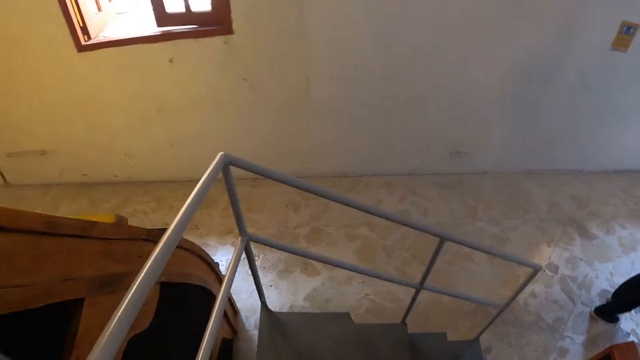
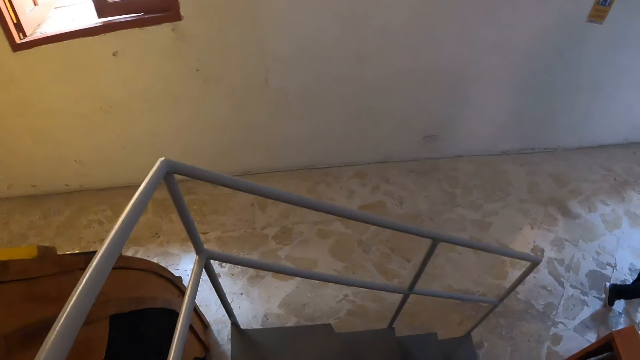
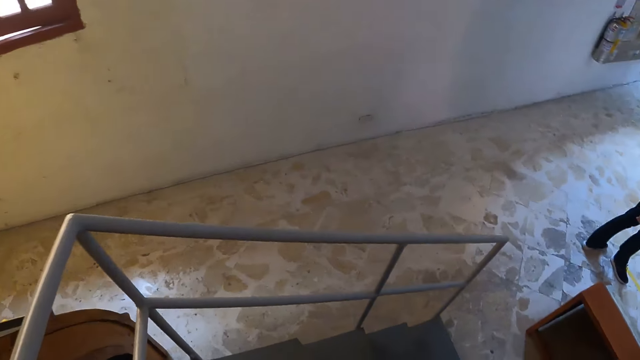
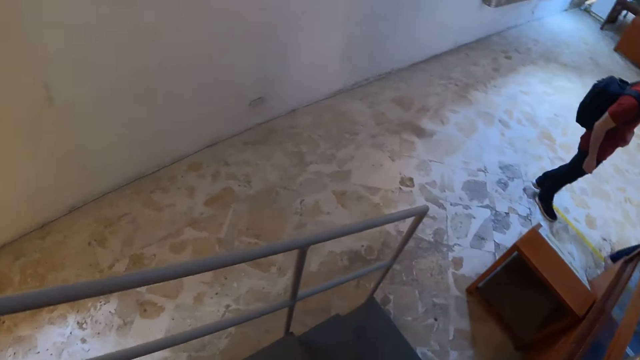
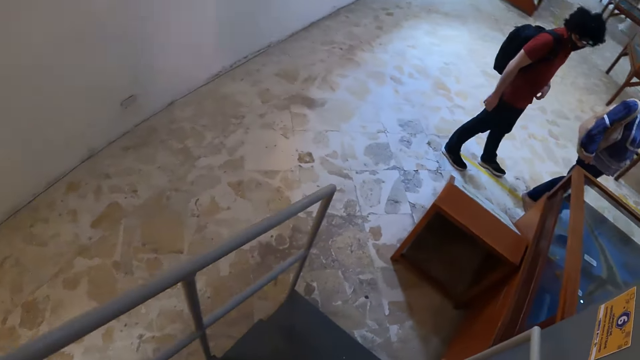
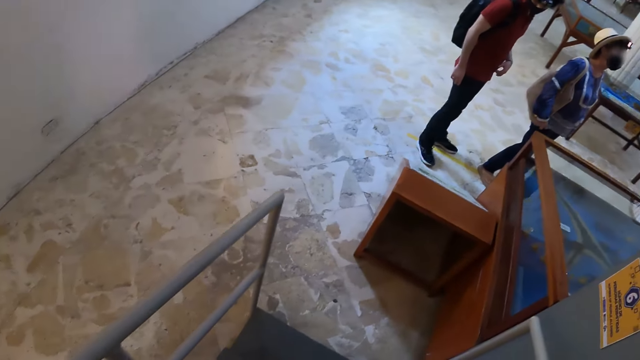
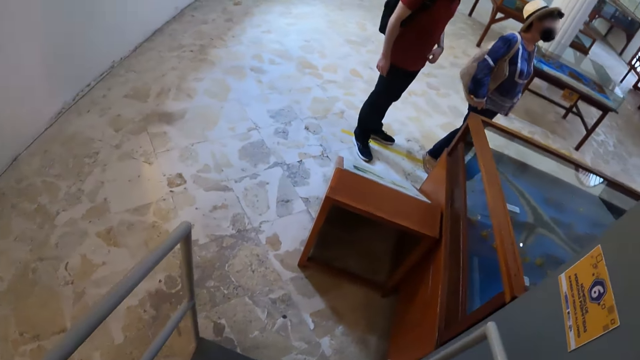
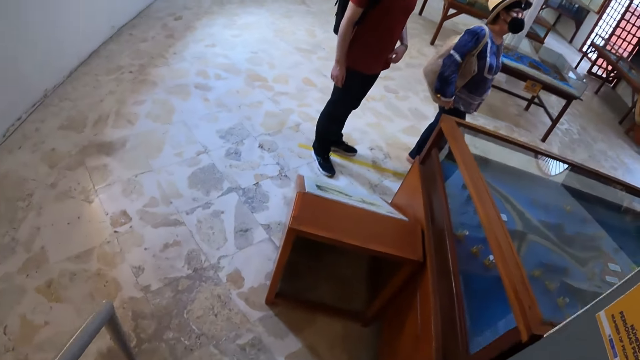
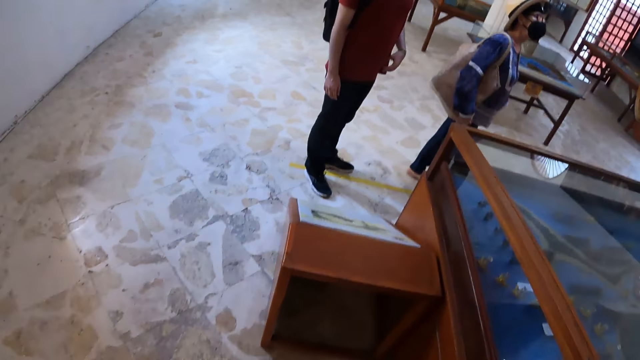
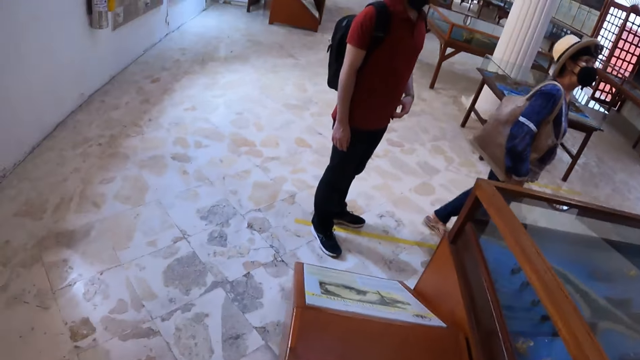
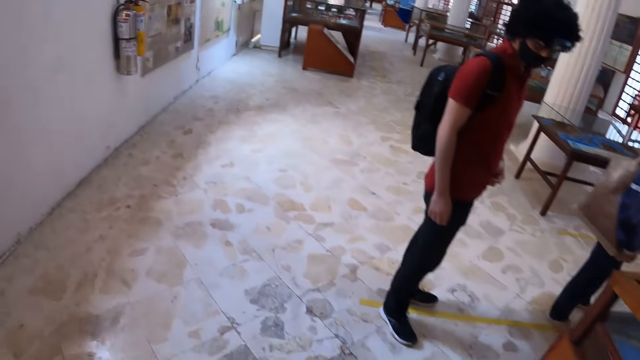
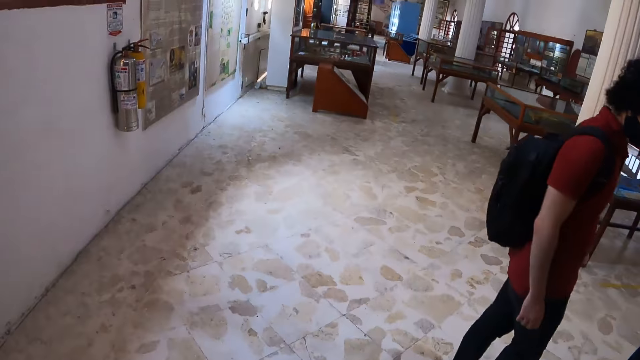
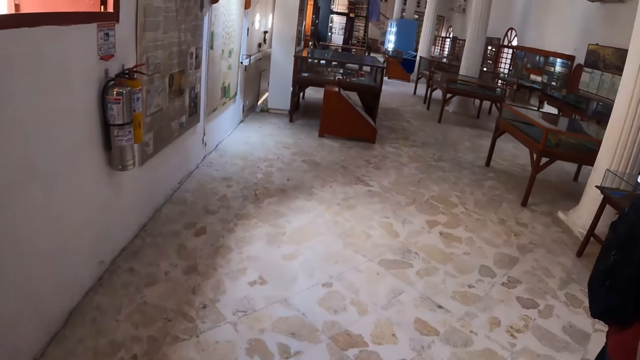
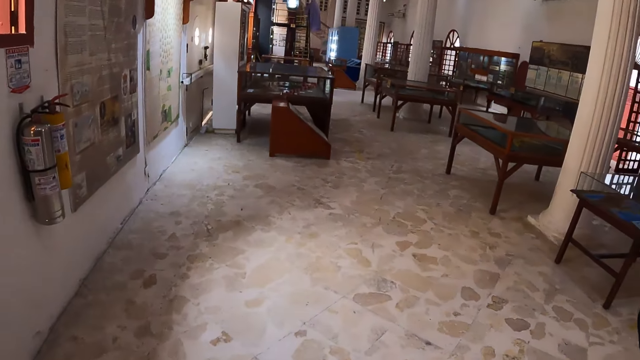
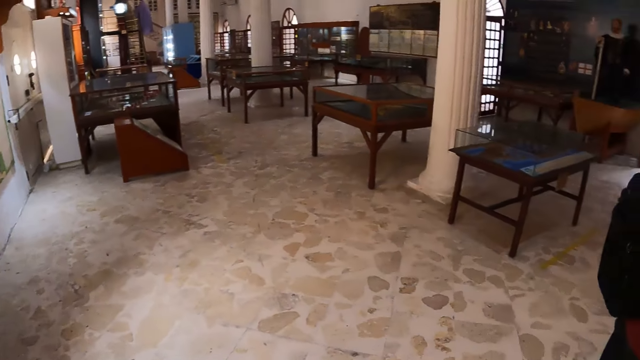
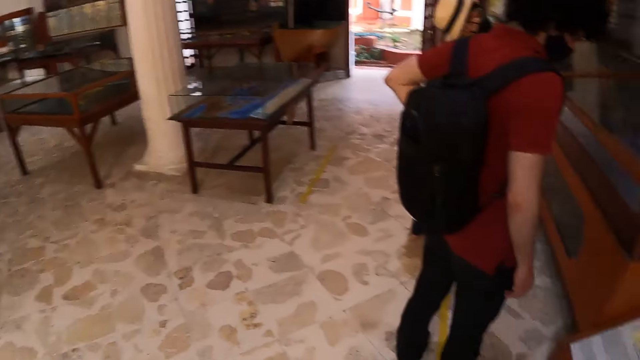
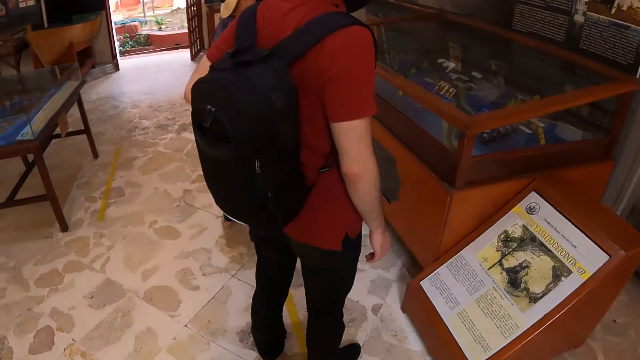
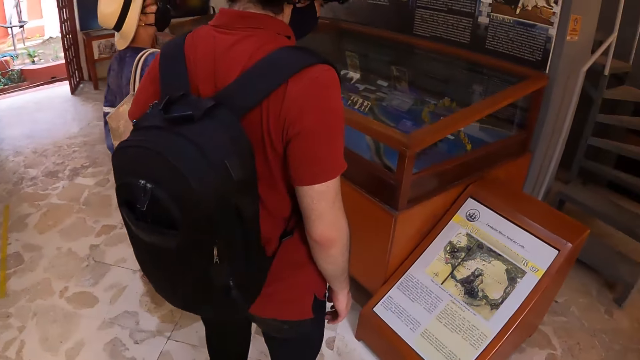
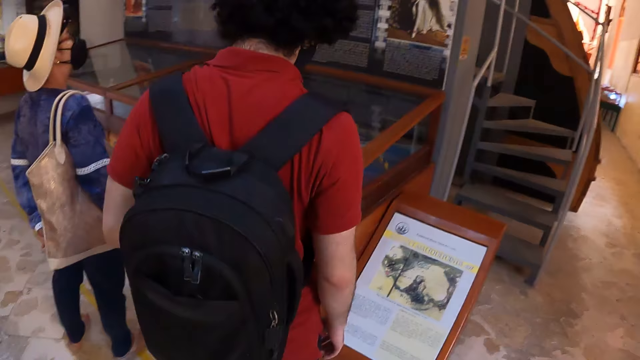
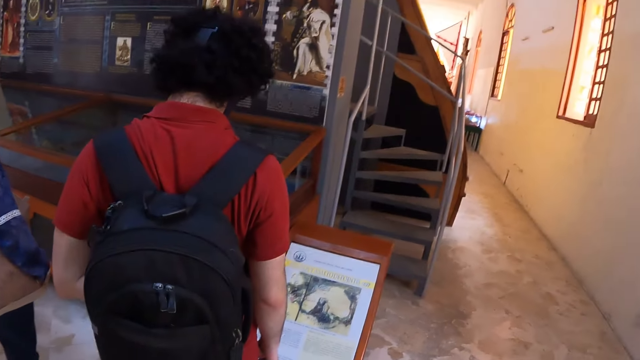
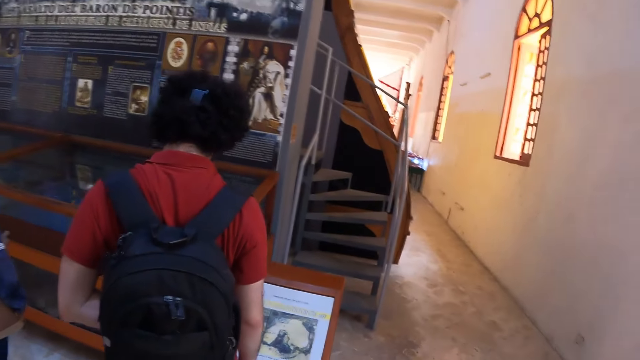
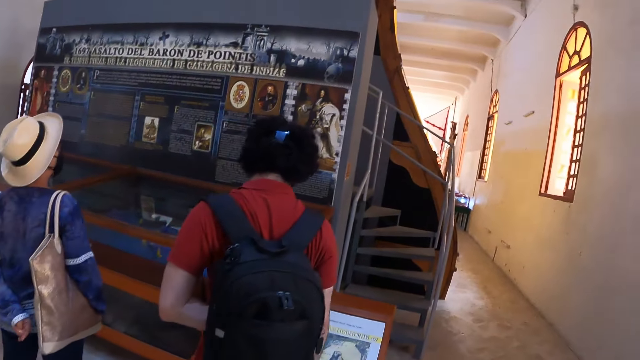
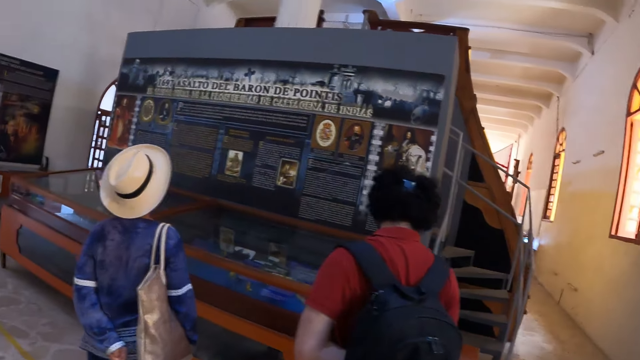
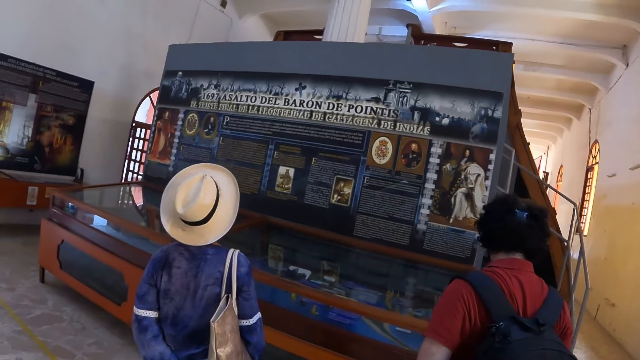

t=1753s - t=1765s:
The camera wearer walks around. A man looks at the craft art. A woman looks at the craft art. The camera wearer walks around.

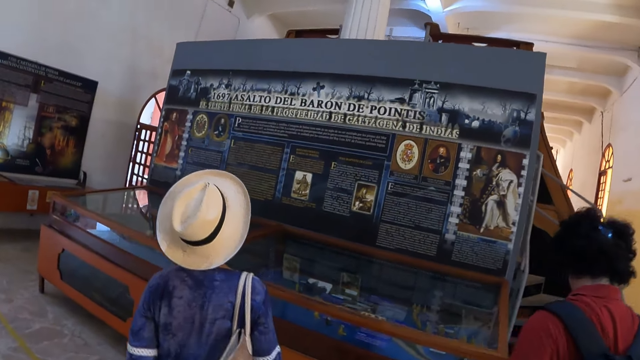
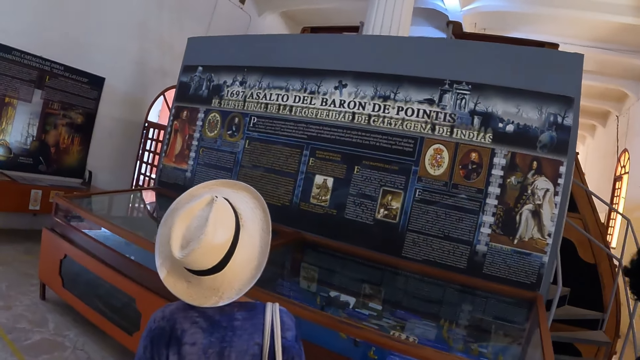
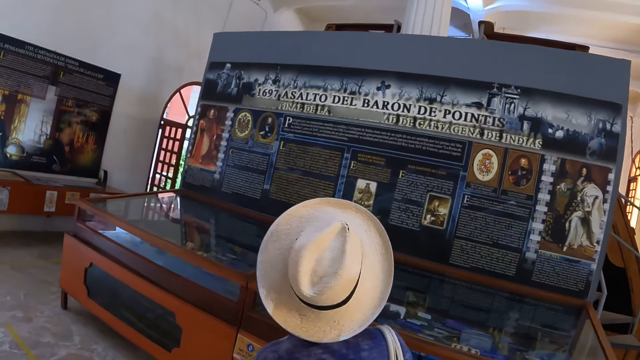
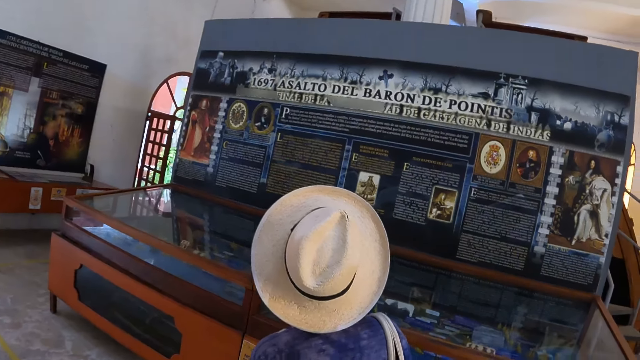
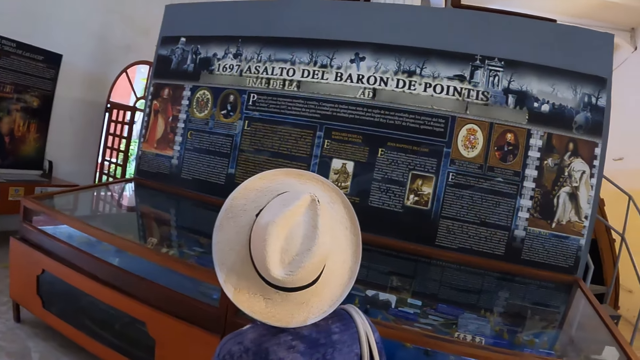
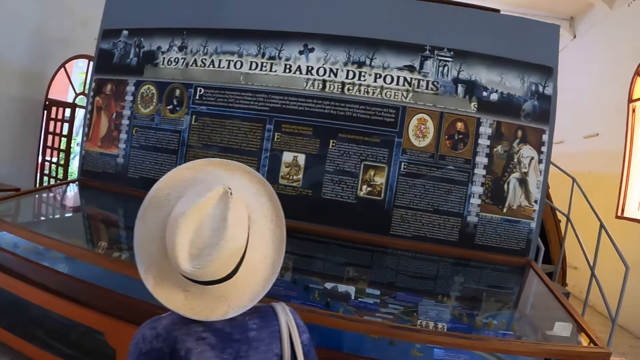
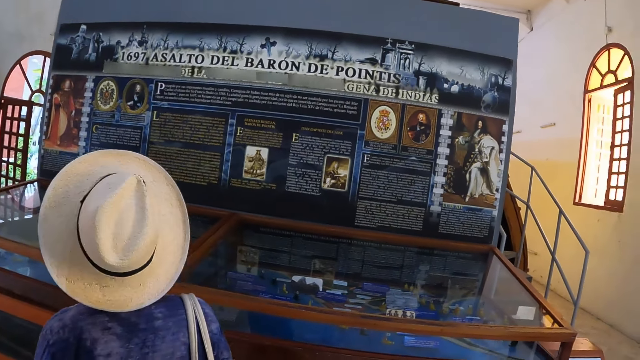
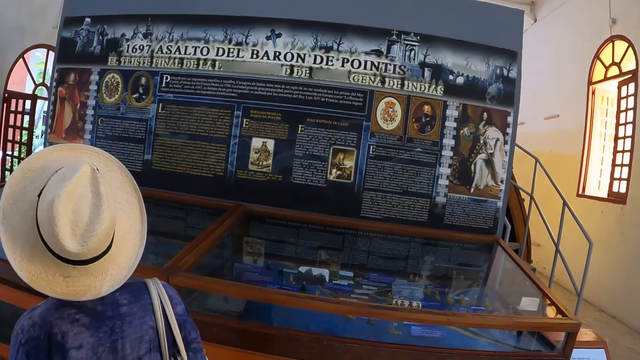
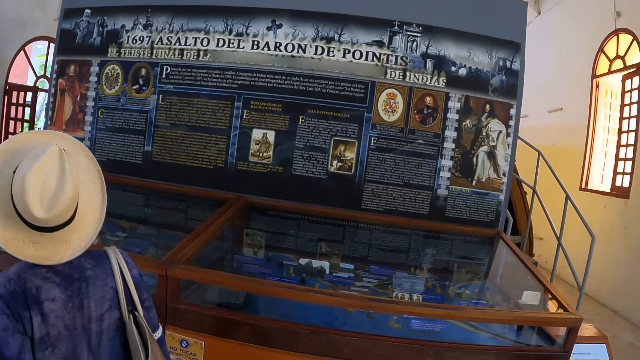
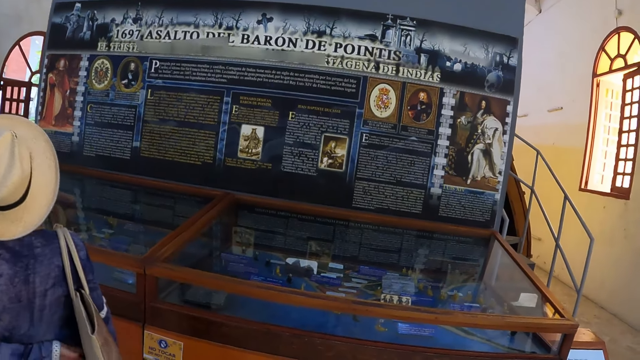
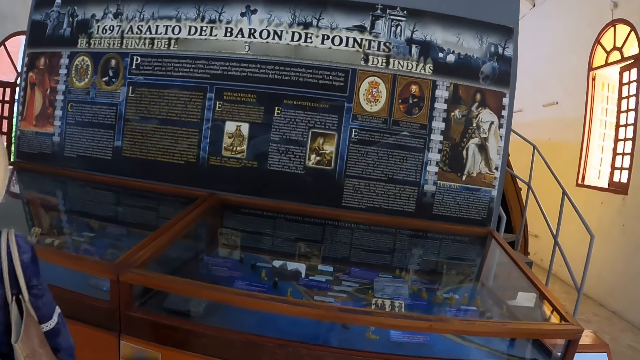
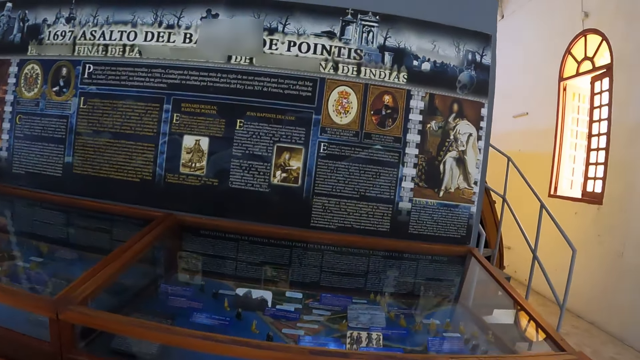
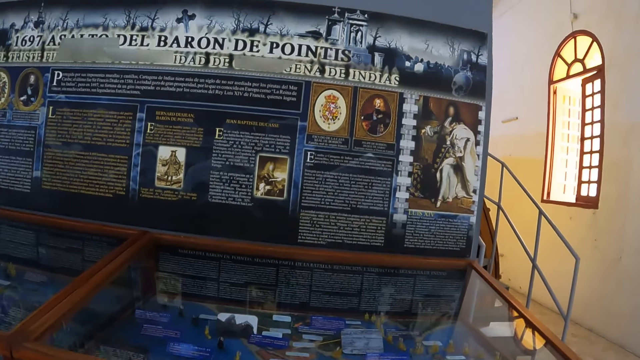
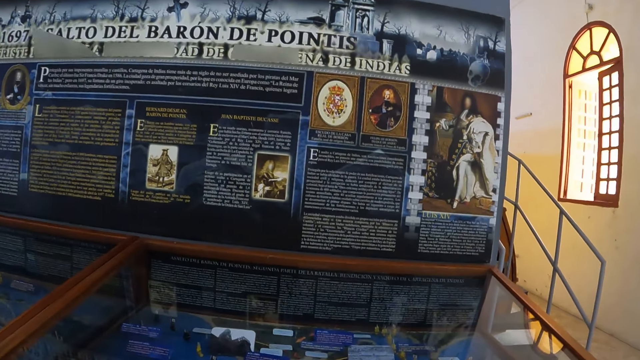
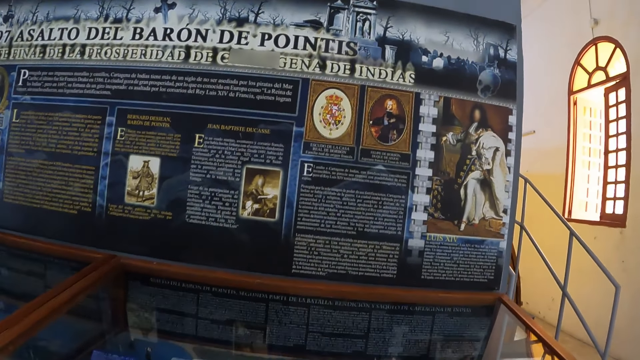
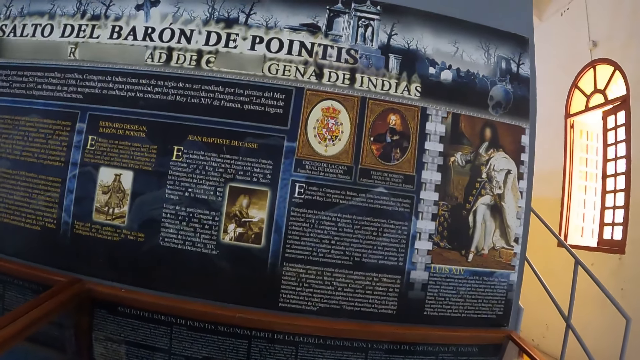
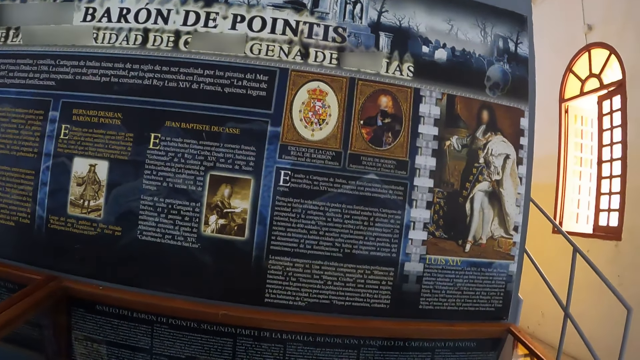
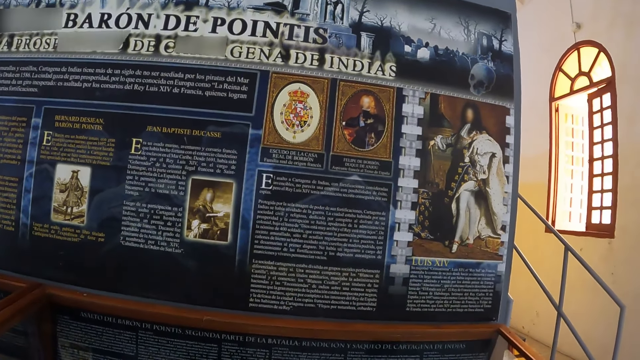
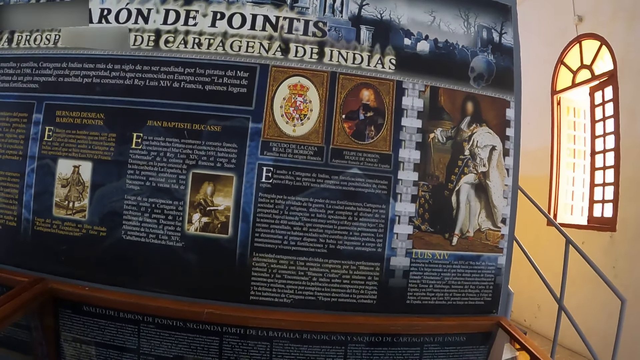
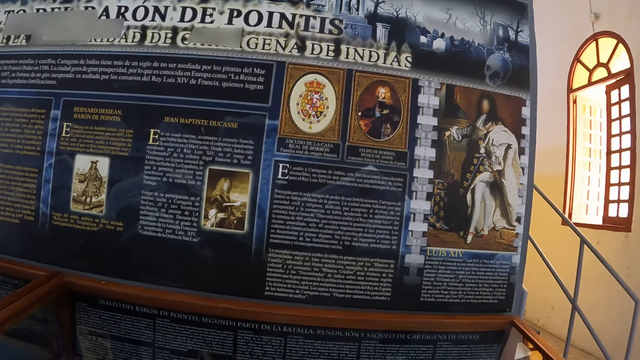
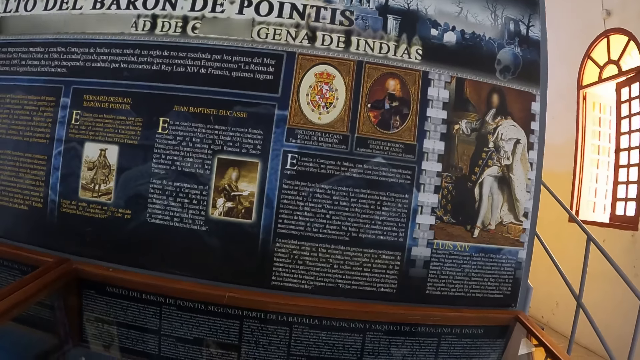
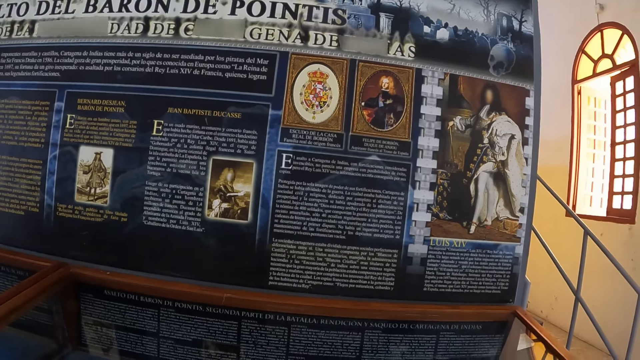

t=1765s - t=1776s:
The camera wearer looks at the craft art. They look around. A woman walks around. The camera wearer looks at the craft art.
